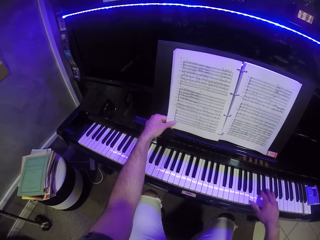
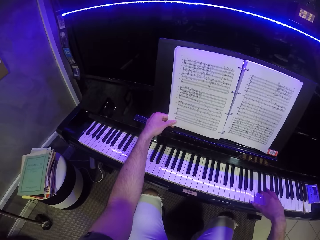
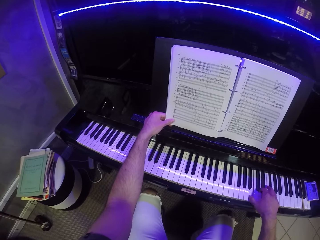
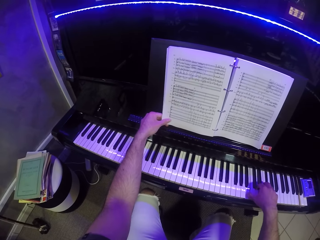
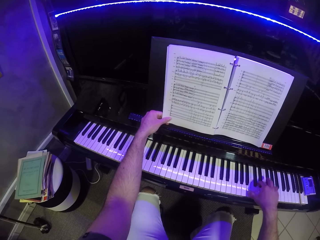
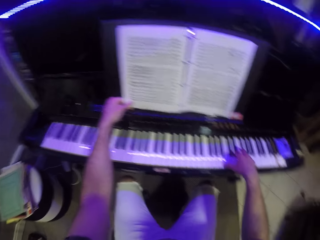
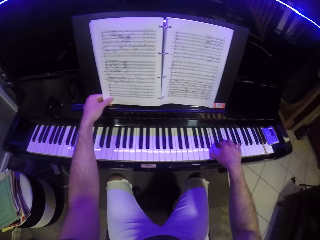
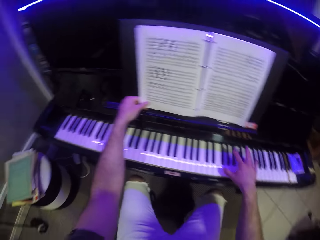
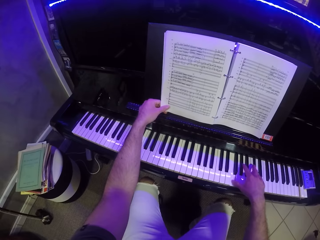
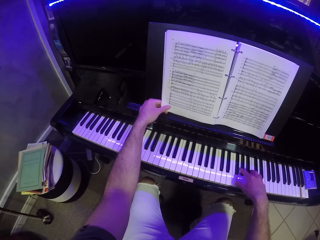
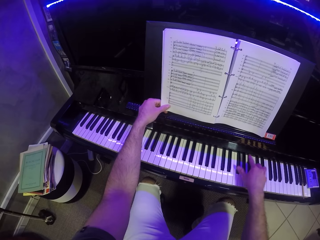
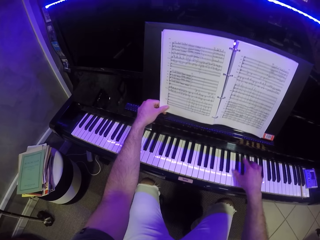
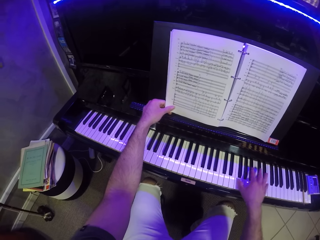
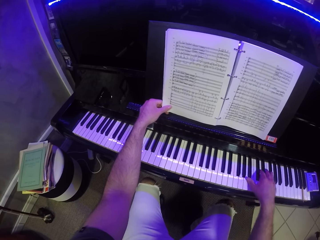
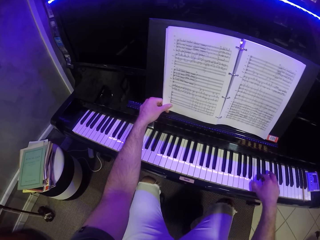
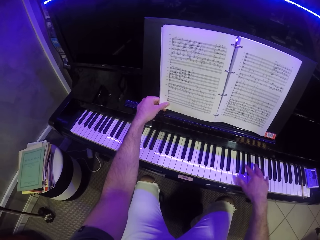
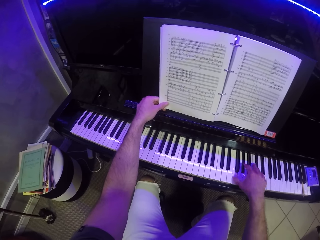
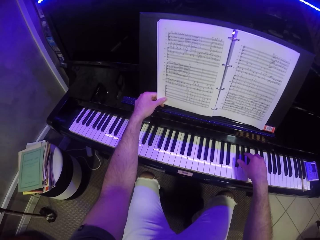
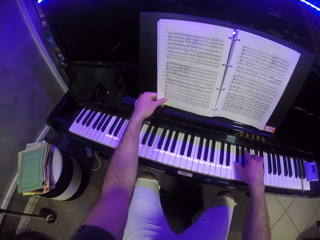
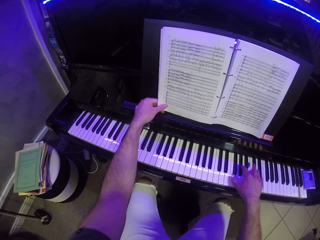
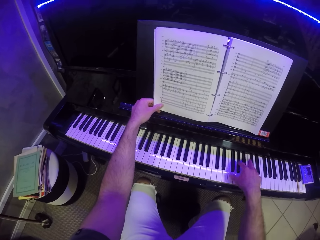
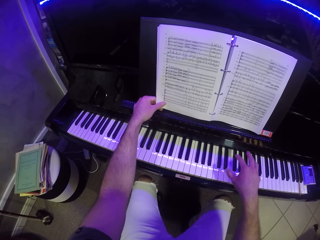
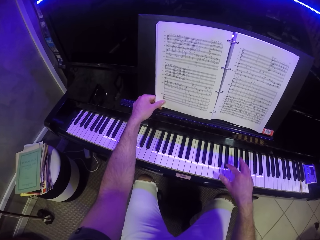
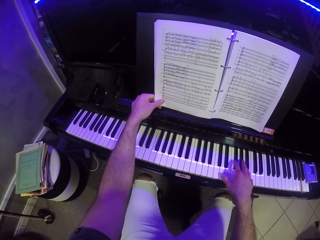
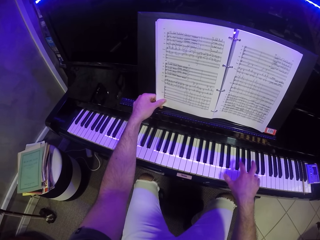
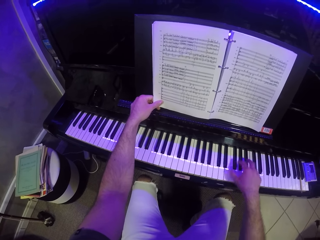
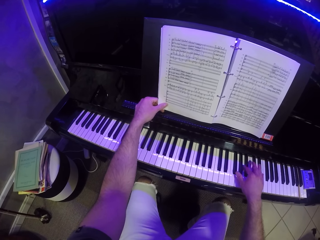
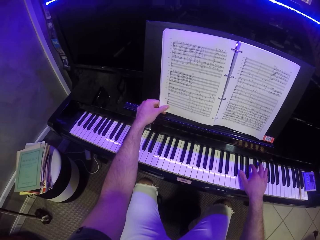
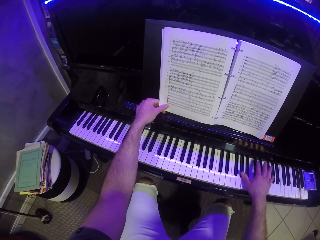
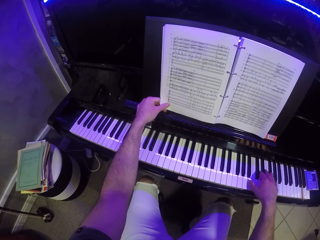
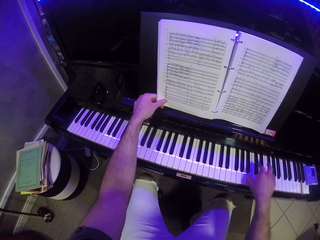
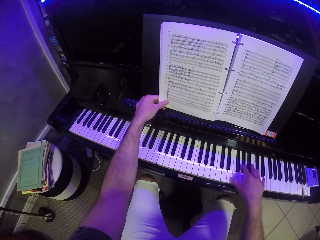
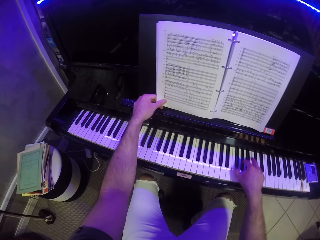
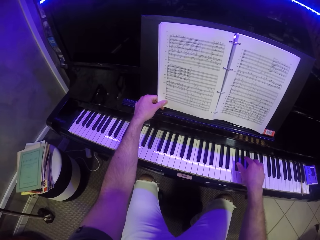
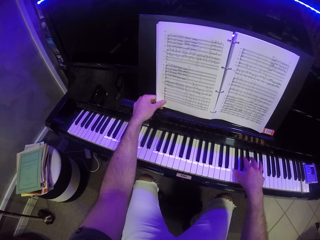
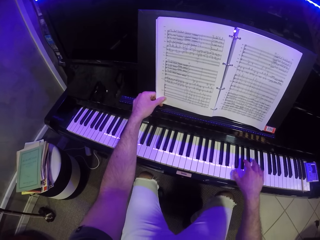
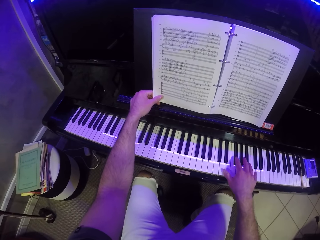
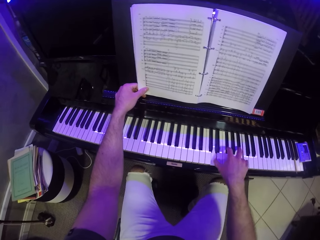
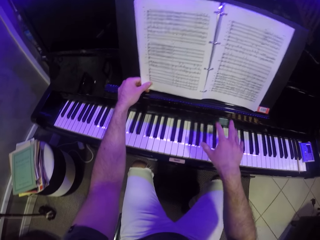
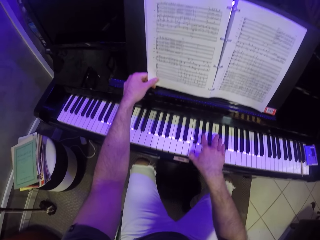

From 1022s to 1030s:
The camera wearer turns a page on the music sheet with his left hand. He plays the piano with his right hand.

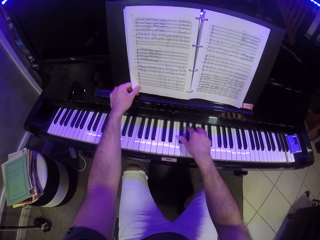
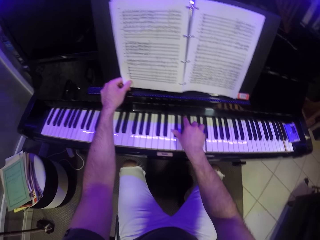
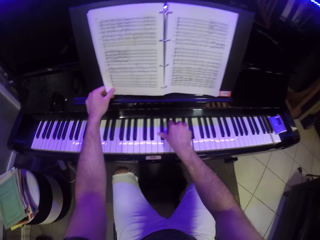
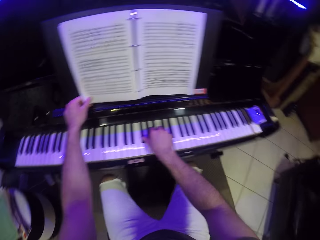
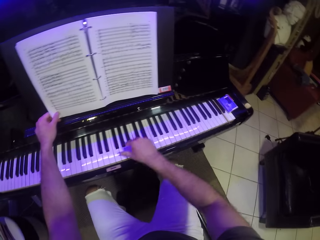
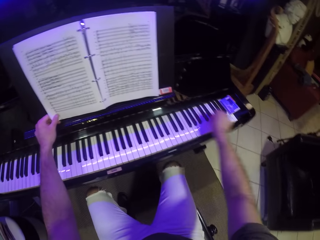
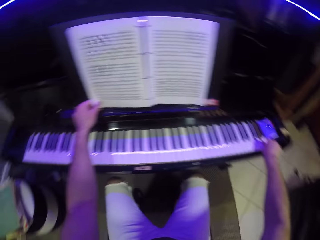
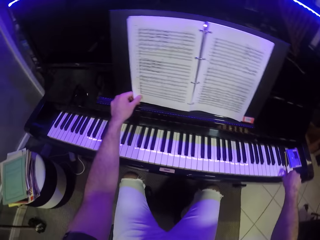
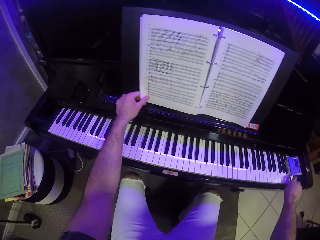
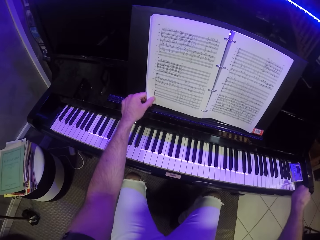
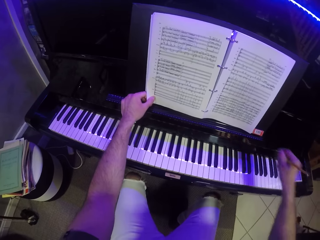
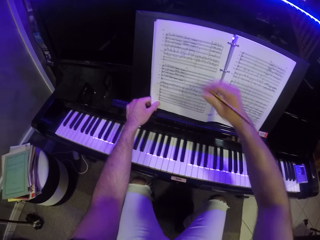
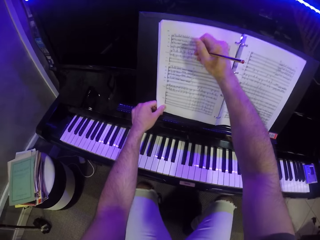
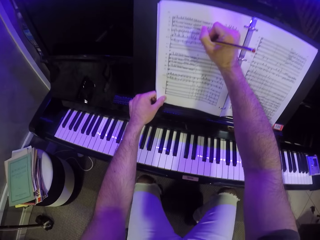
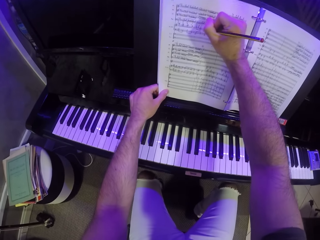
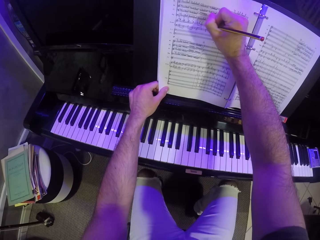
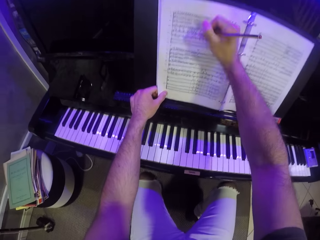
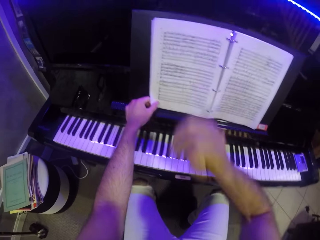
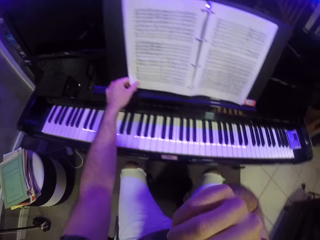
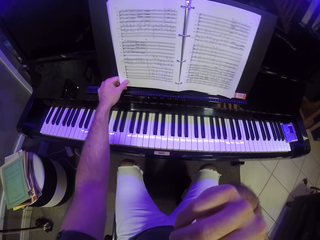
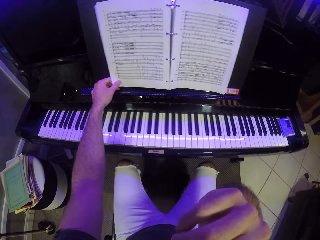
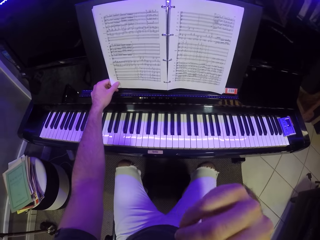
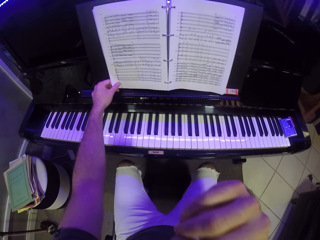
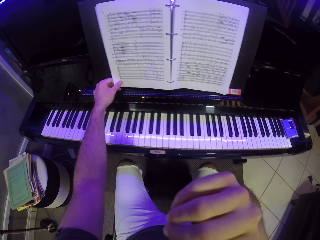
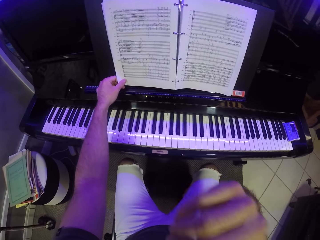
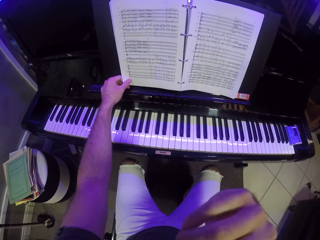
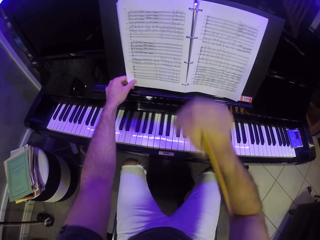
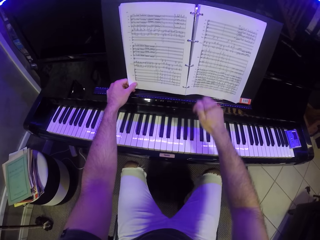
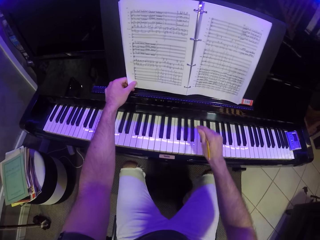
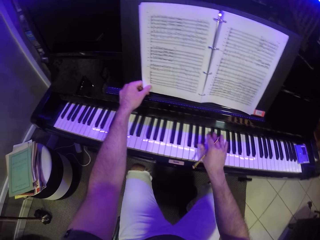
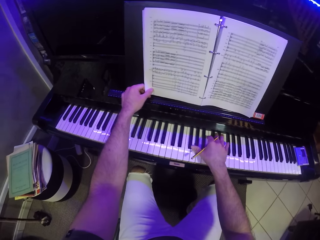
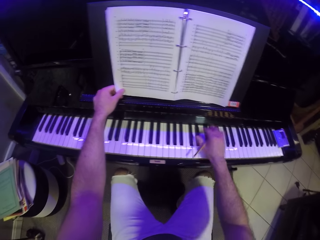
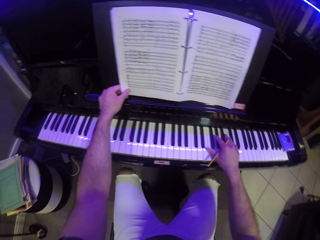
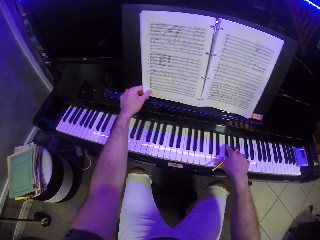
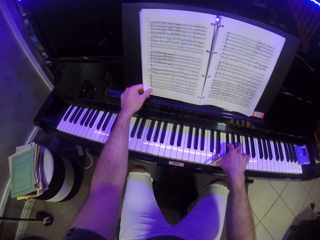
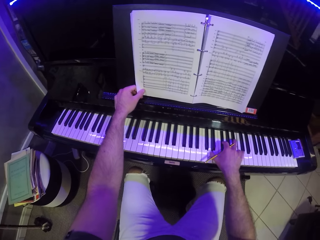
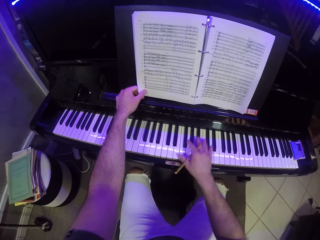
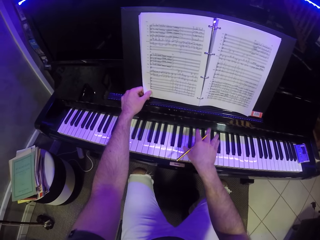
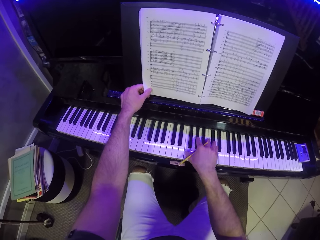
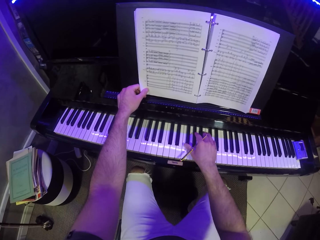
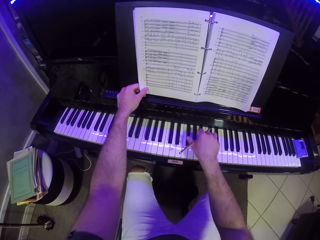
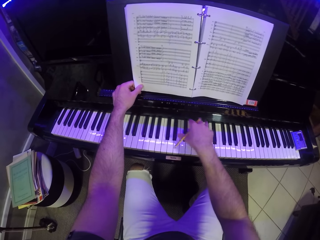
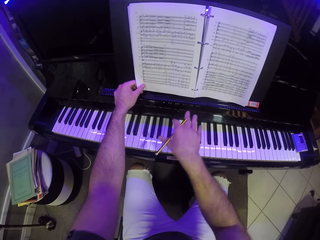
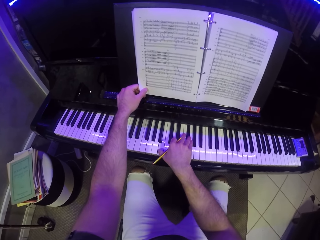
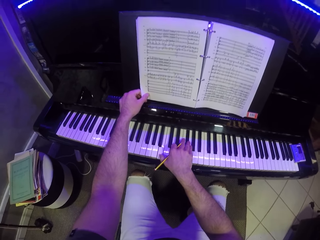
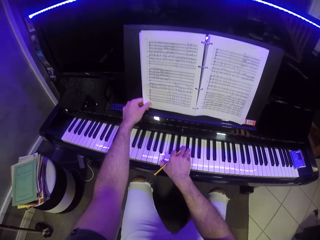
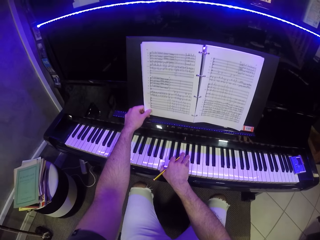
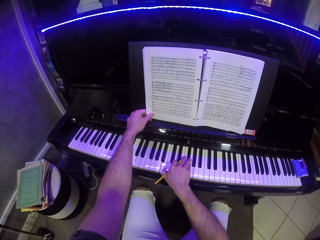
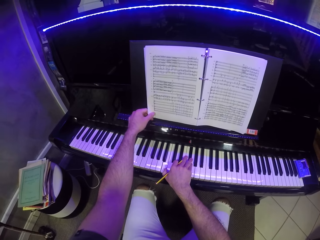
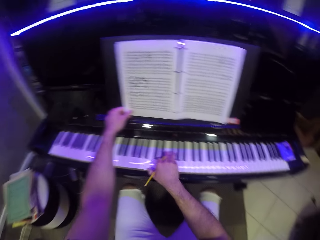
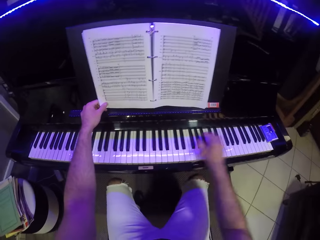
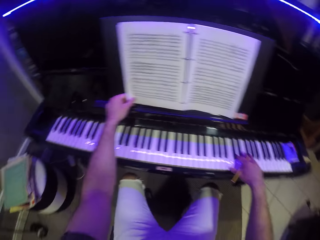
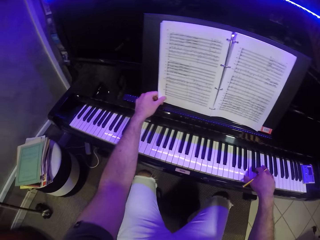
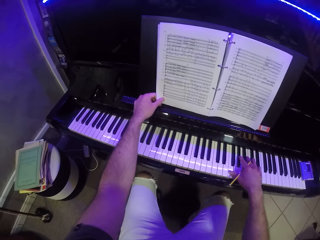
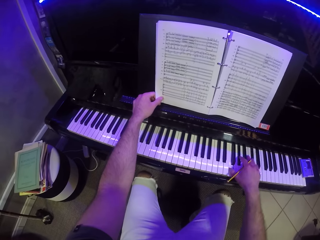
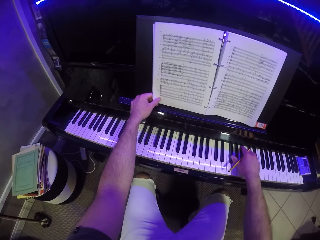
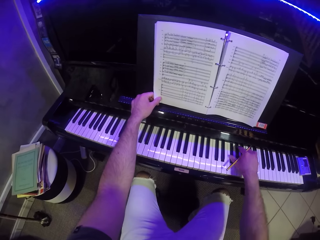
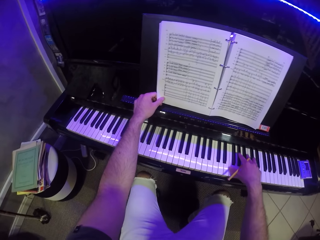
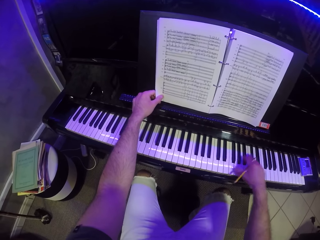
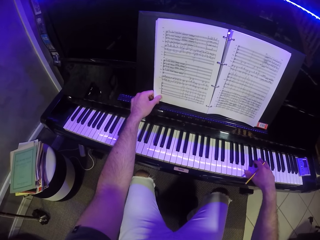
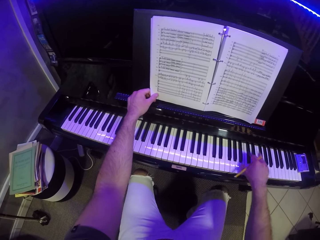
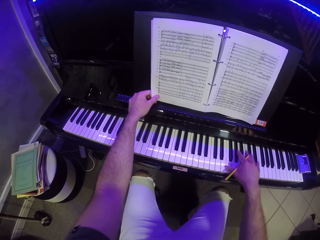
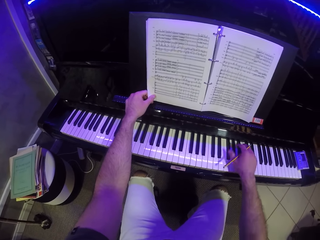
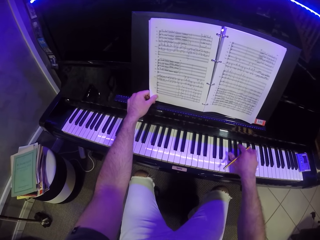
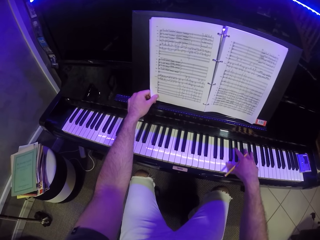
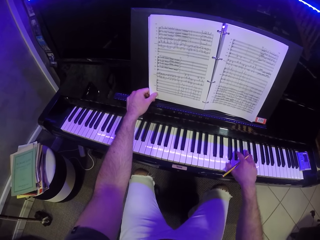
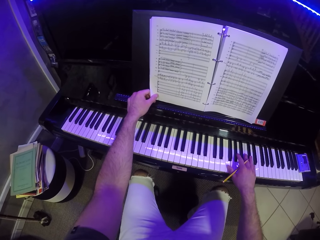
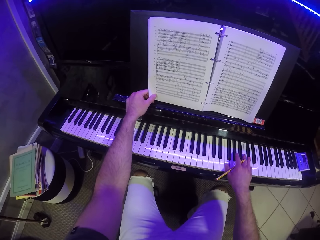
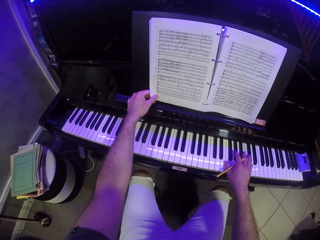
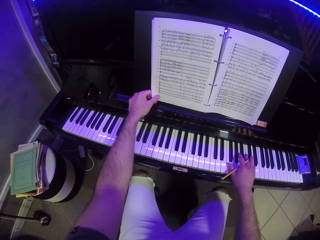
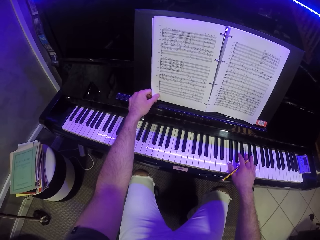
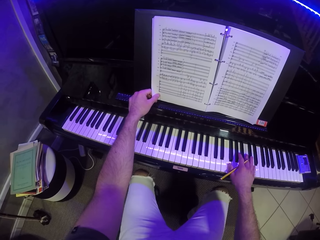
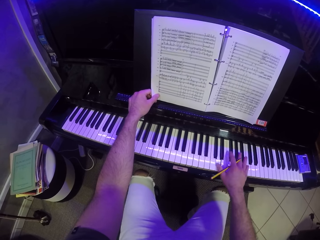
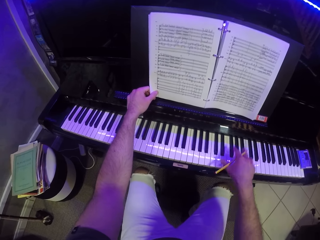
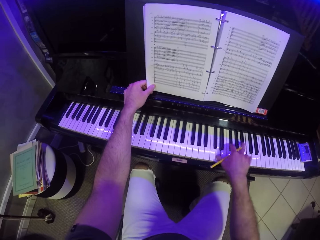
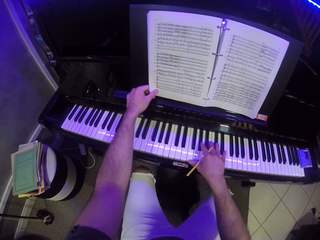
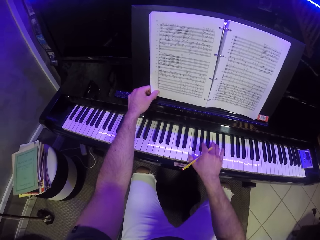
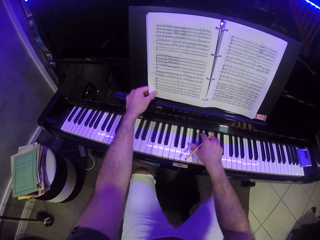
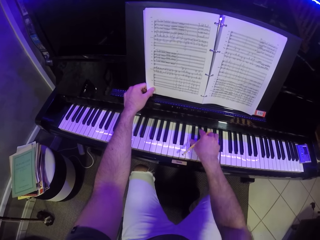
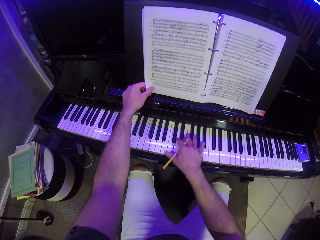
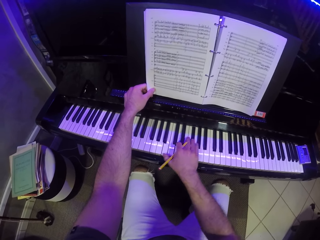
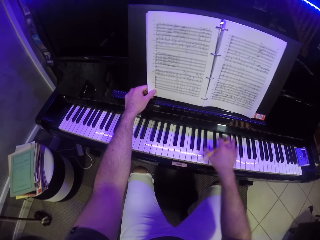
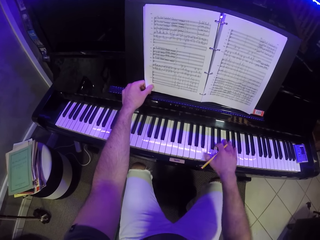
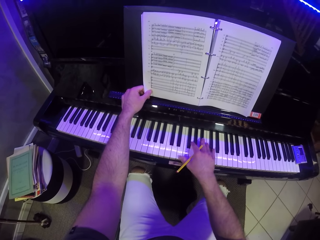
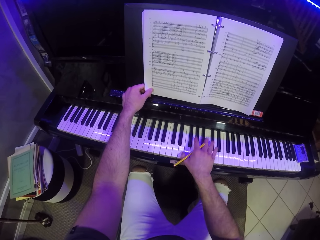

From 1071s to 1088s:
The camera wearer picks the pencil from the piano with his right hand. He writes on the music book with the pencil in his right hand. He scratches his face with his right hand. He plays the piano with his right hand.
